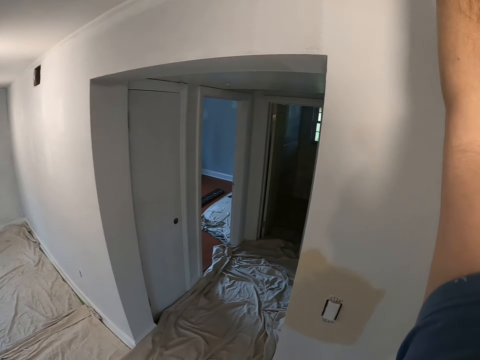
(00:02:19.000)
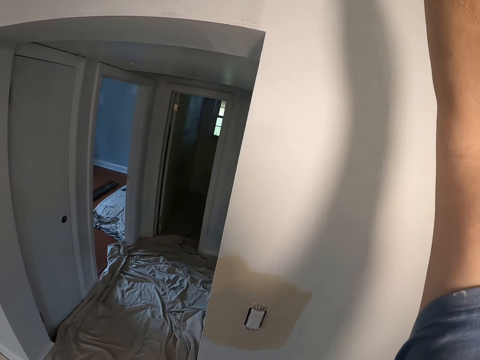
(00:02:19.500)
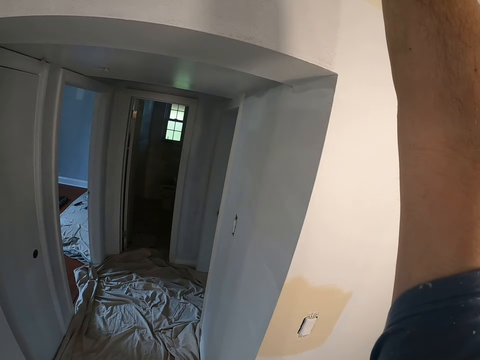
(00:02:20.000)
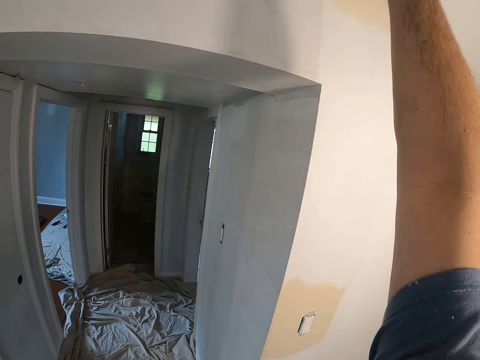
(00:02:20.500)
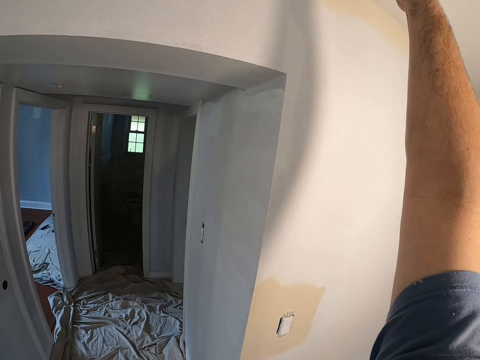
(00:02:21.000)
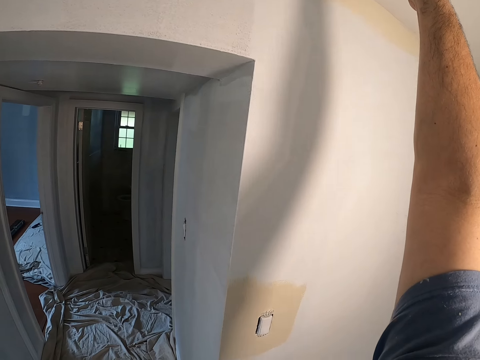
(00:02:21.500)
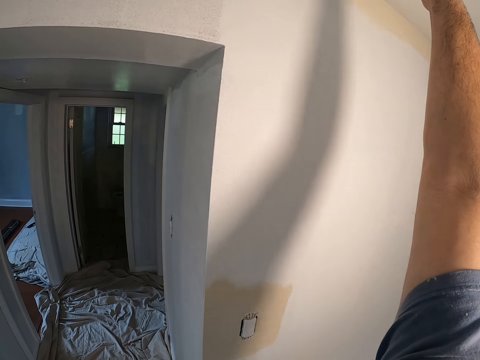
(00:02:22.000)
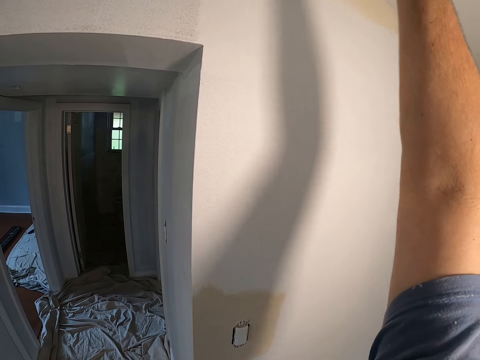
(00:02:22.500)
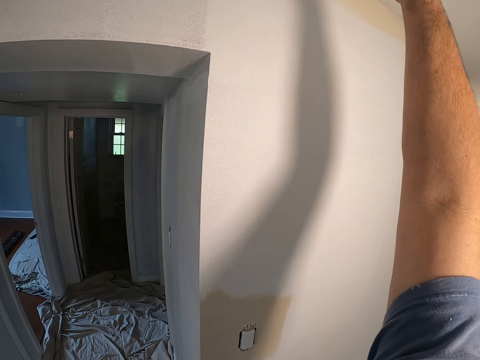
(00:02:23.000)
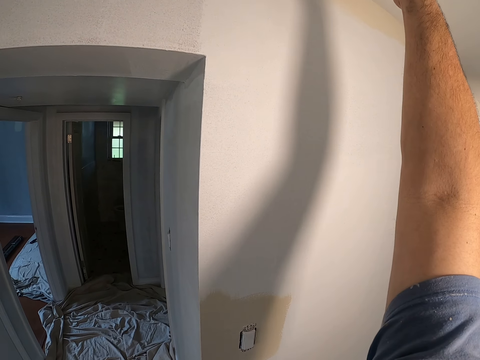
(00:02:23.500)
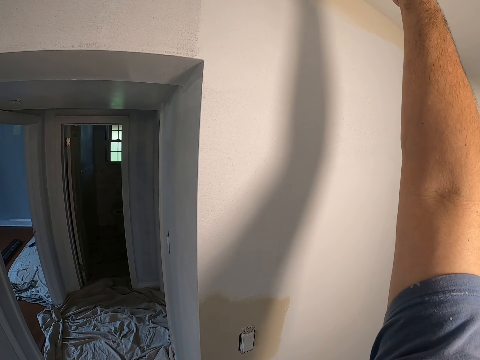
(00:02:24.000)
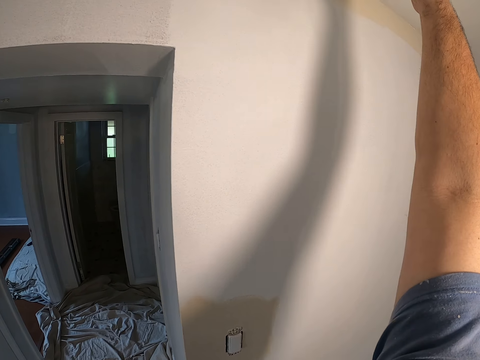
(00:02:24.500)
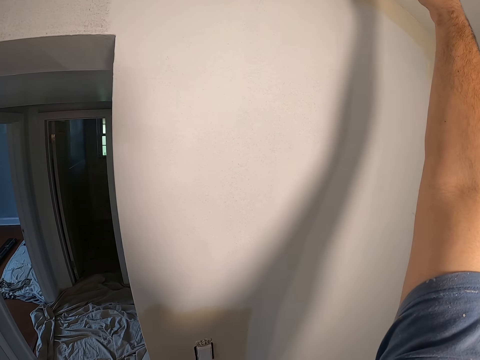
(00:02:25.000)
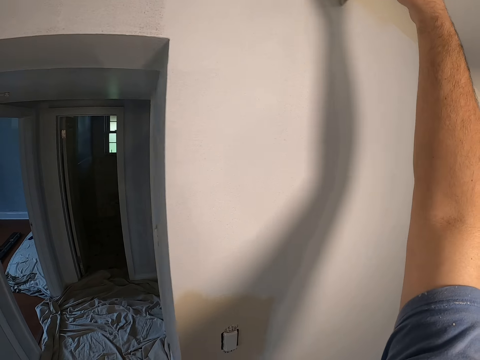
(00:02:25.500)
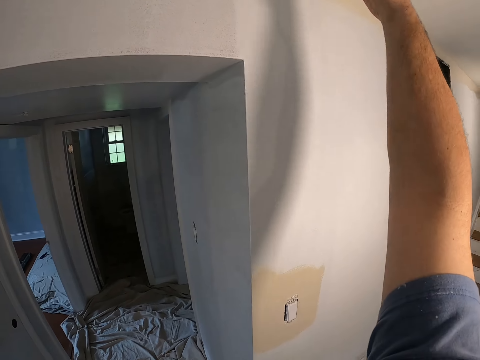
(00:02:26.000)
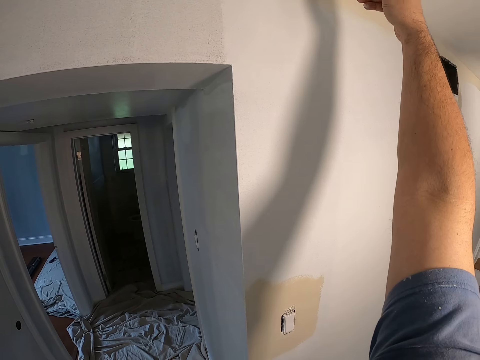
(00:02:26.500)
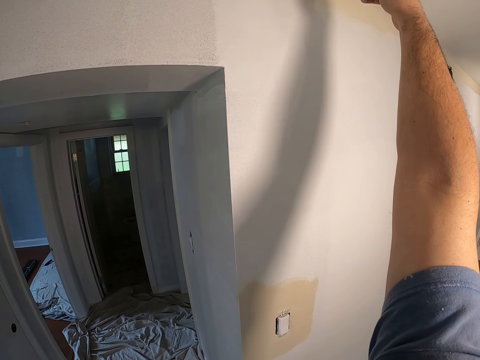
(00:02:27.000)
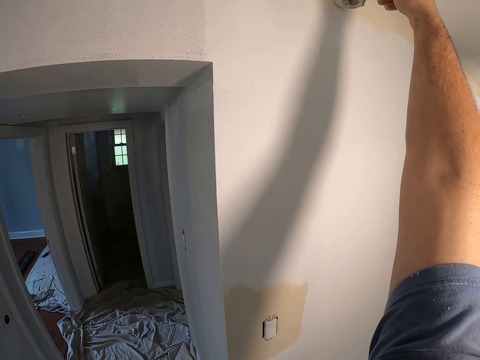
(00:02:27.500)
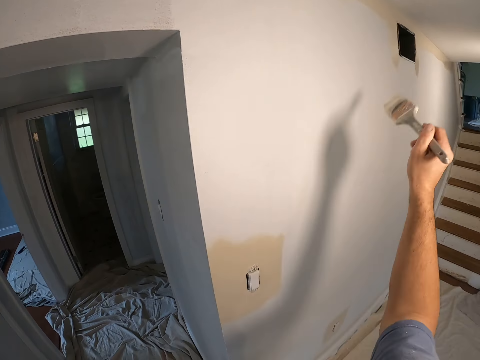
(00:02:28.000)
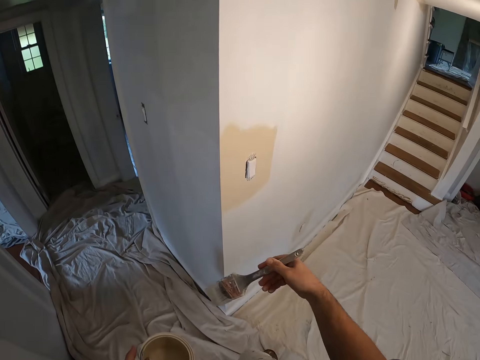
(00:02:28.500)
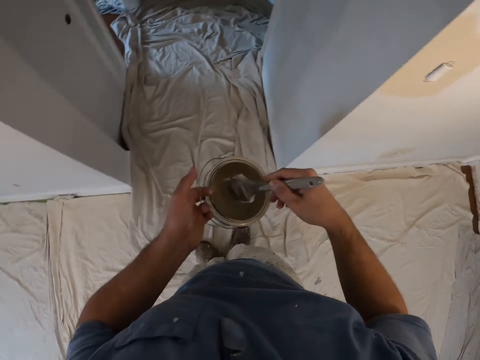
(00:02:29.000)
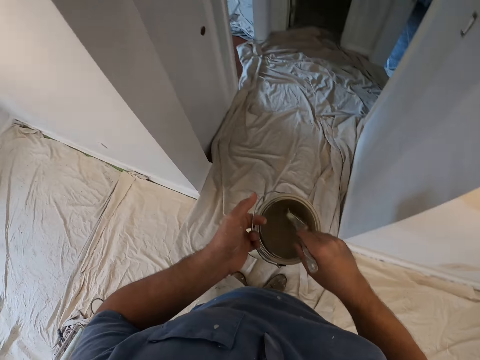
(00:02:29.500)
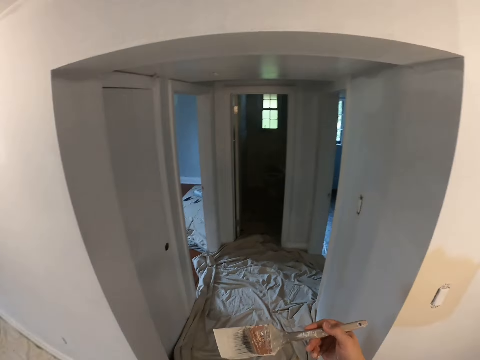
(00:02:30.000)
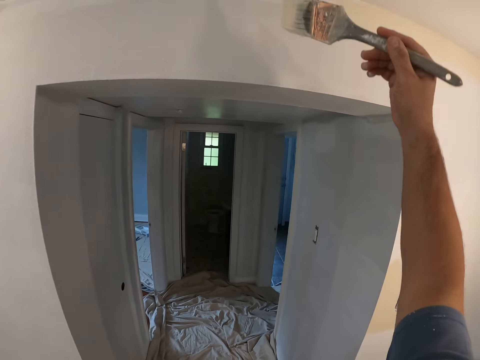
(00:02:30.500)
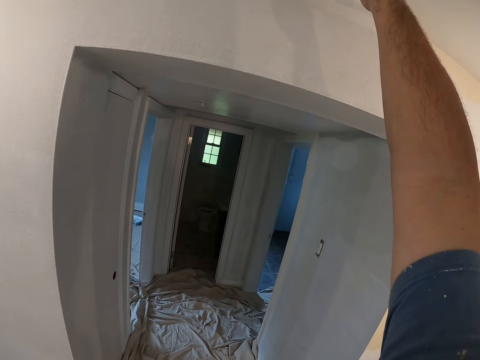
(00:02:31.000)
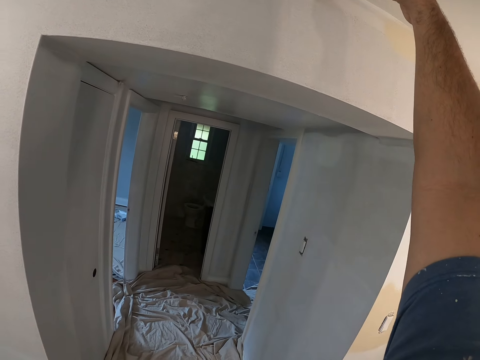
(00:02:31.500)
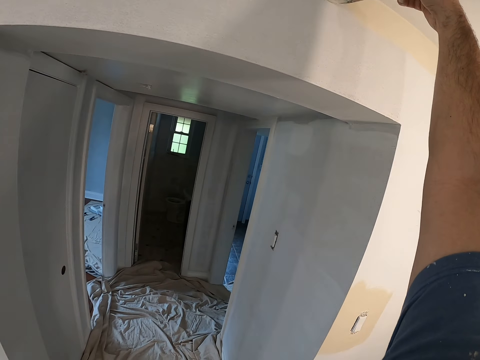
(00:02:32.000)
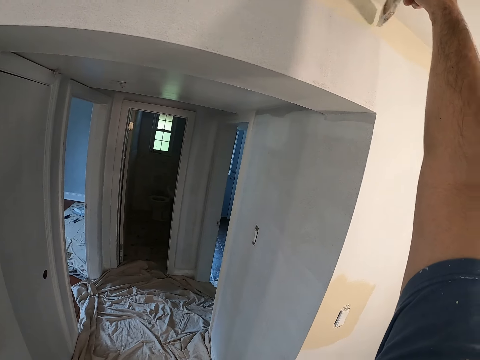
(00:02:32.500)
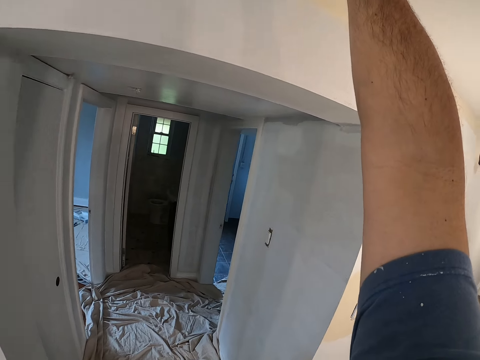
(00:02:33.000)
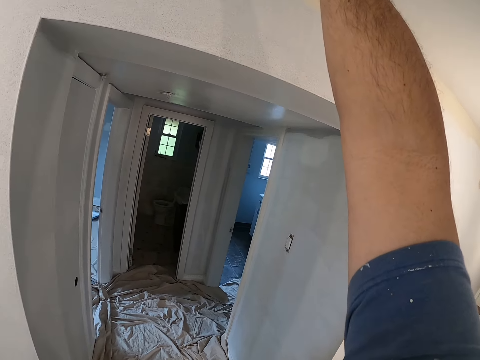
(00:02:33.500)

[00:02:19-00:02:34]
The camera wearer dips the paint brush into the paint container. They paint the edge of the wall.

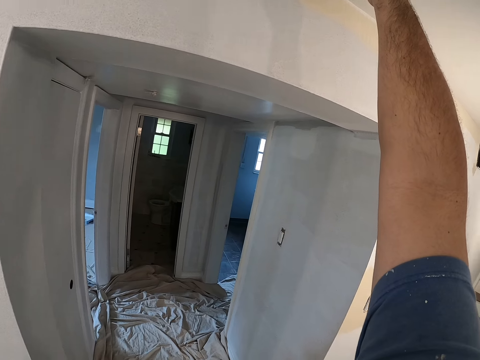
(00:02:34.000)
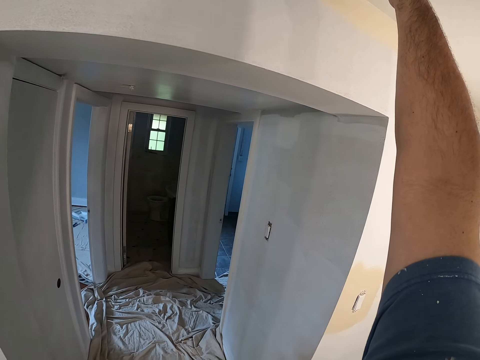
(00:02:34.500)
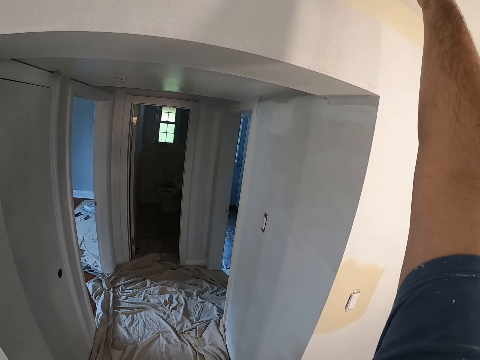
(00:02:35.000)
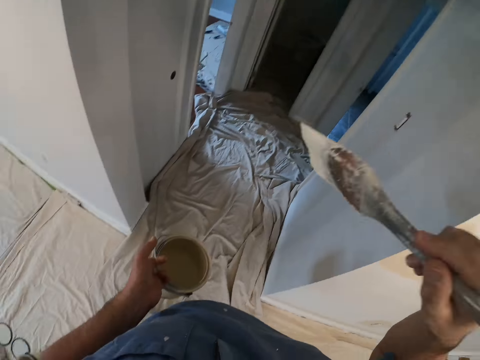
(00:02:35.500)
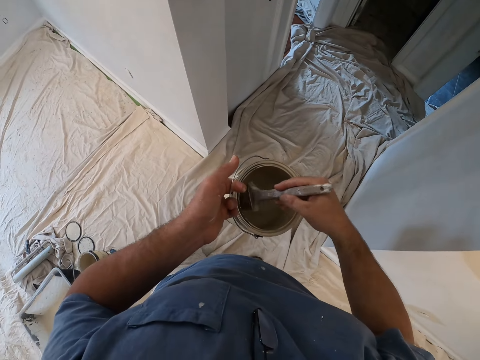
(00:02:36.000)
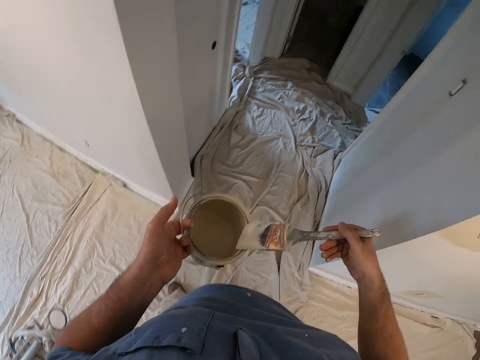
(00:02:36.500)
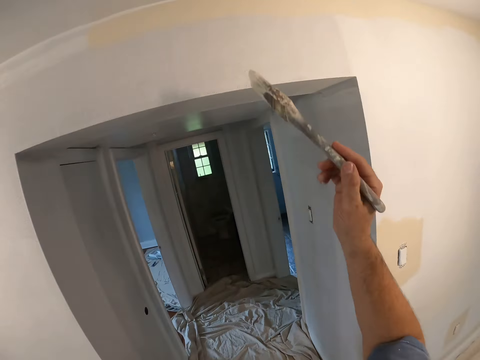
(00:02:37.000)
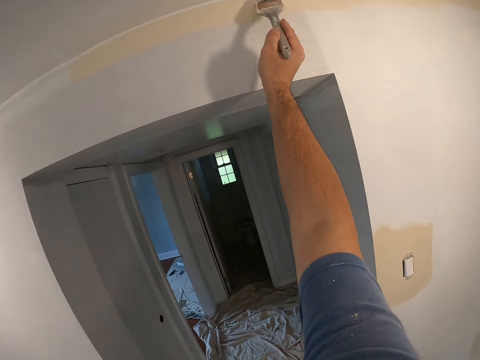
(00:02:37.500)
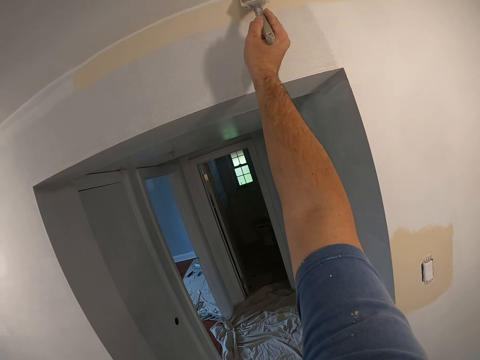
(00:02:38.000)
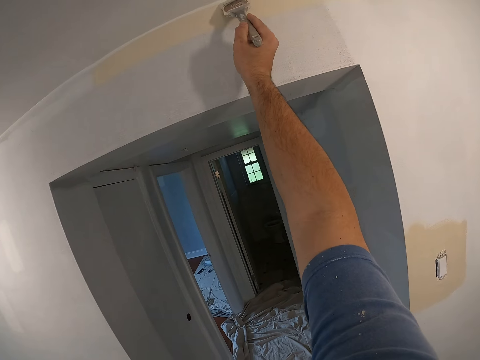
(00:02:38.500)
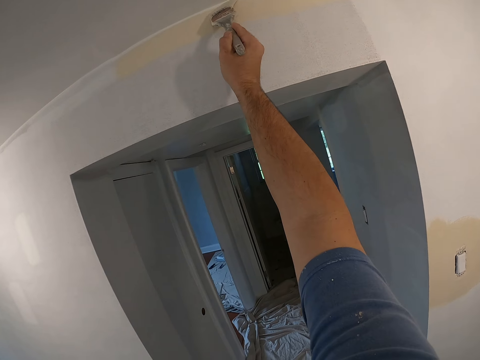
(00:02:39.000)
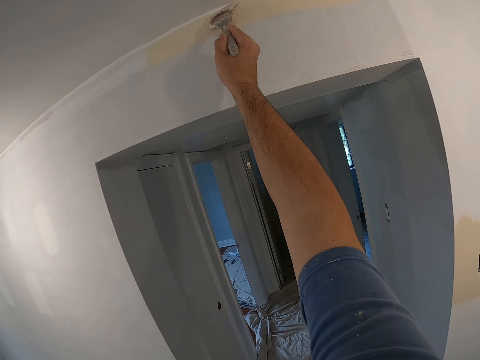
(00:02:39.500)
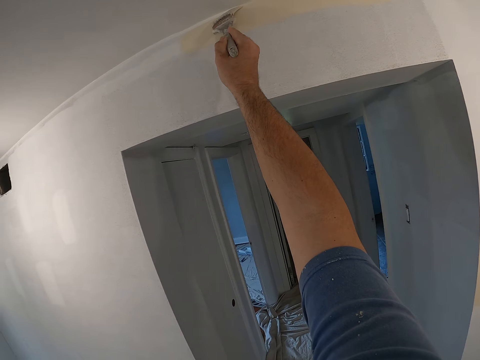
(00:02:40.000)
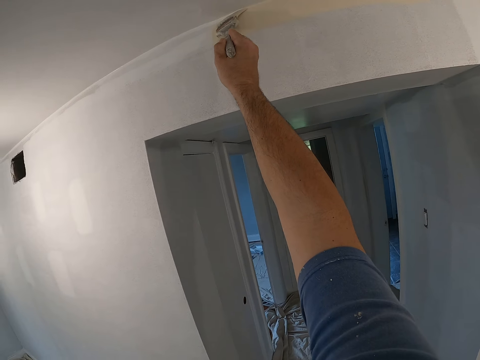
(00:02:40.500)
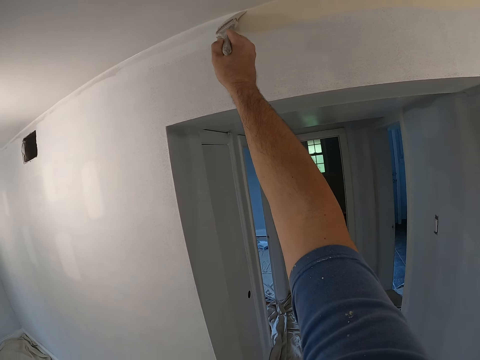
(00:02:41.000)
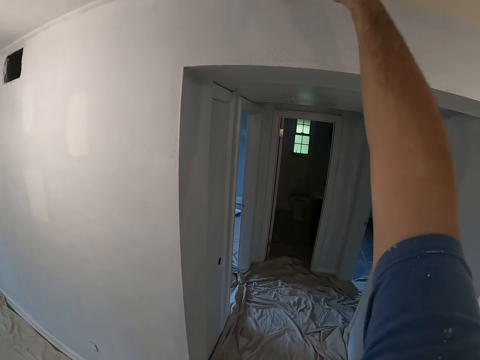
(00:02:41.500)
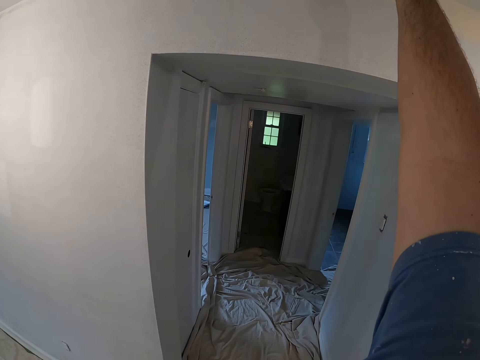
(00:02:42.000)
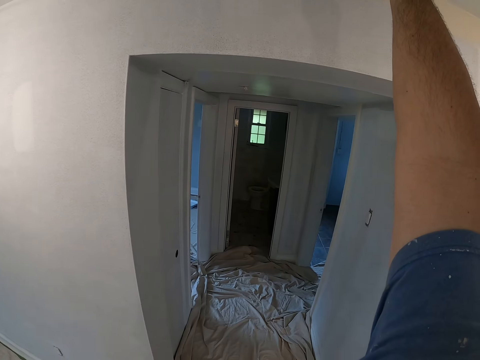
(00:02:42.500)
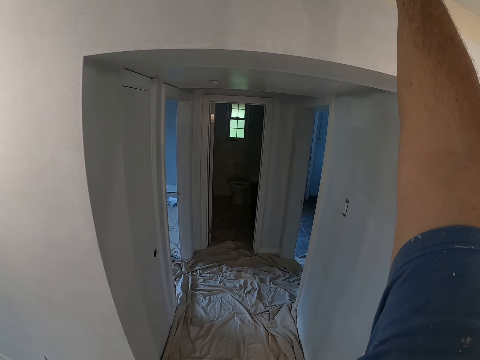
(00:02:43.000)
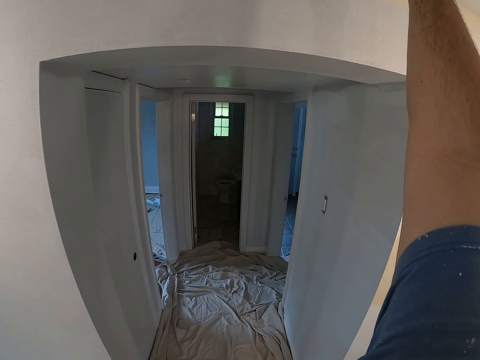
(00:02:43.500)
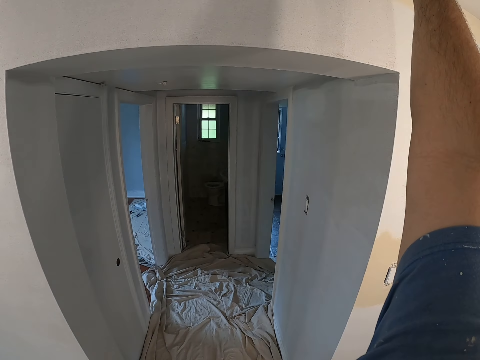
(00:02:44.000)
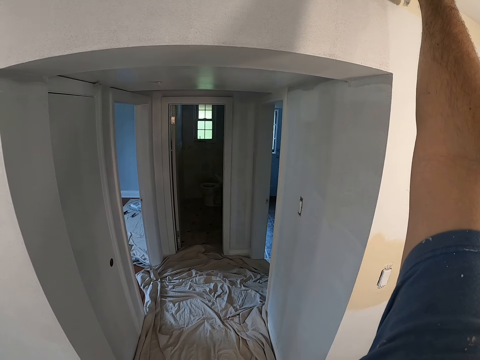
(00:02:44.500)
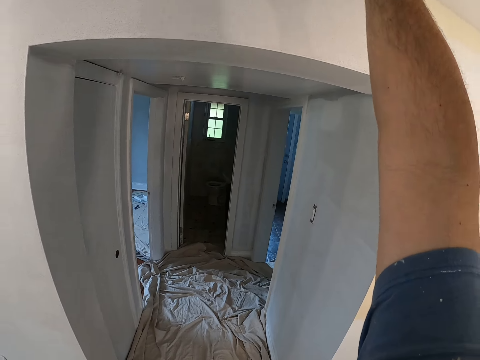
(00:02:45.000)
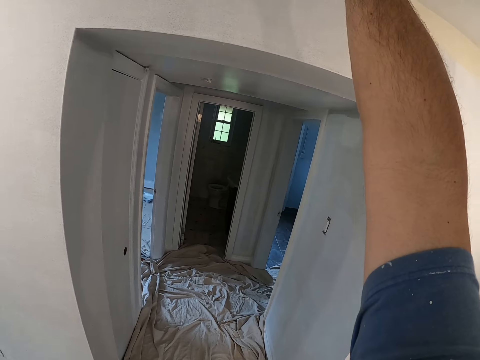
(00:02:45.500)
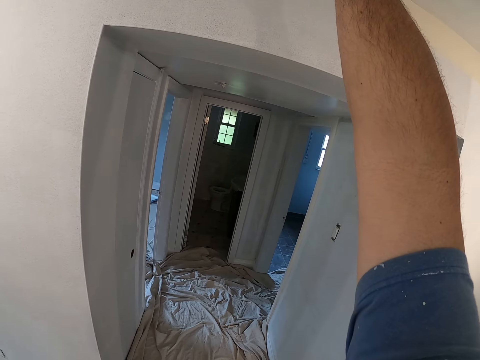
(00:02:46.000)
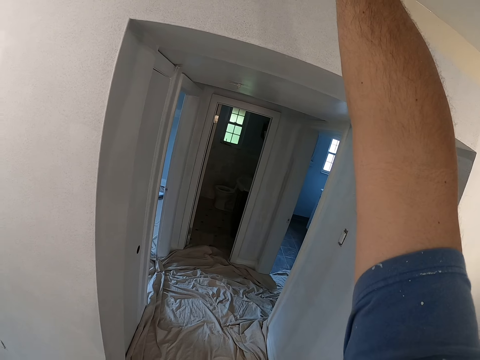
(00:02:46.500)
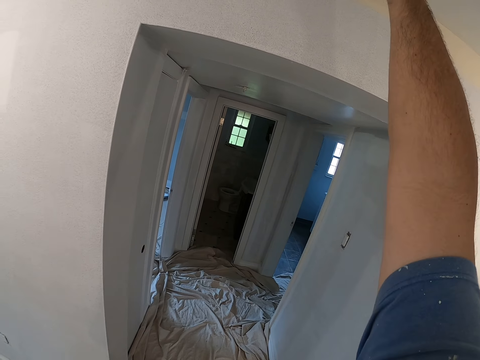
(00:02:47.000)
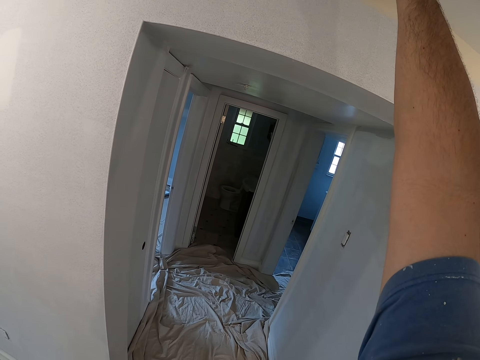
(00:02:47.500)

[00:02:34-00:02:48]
The camera wearer dips paint from the paint can with a paint brush. They paint the edge of the wall with the paint brush.
